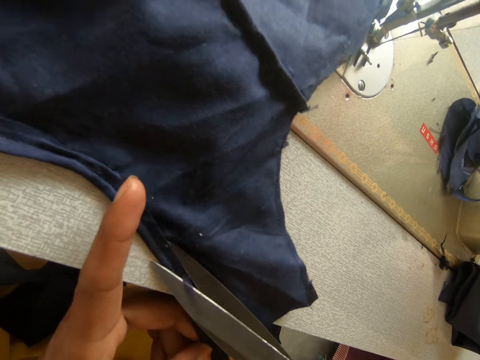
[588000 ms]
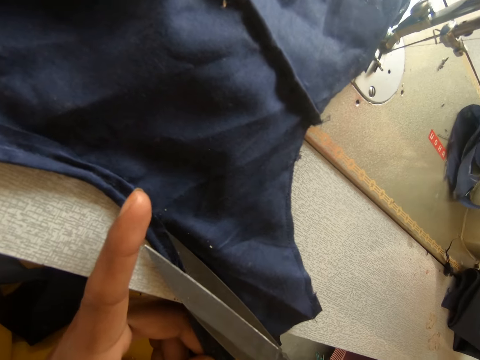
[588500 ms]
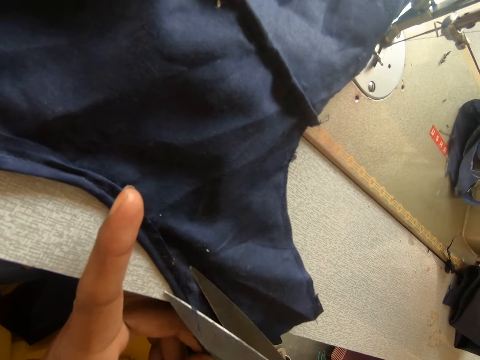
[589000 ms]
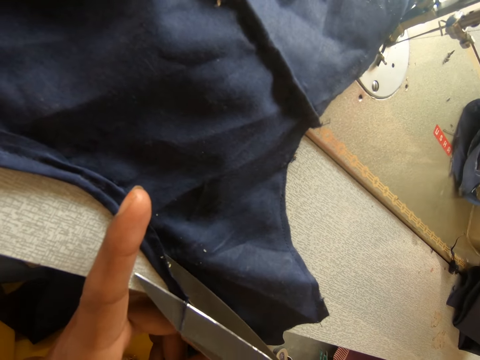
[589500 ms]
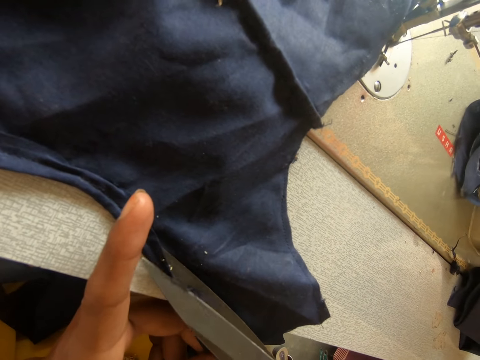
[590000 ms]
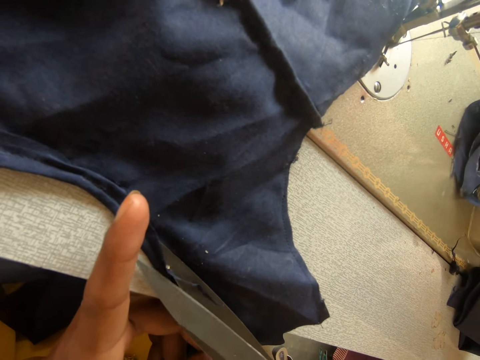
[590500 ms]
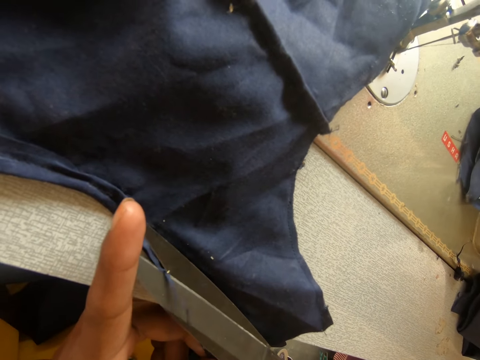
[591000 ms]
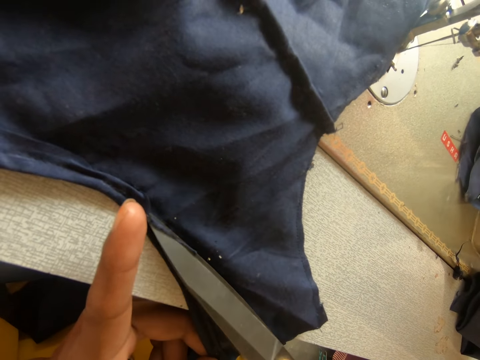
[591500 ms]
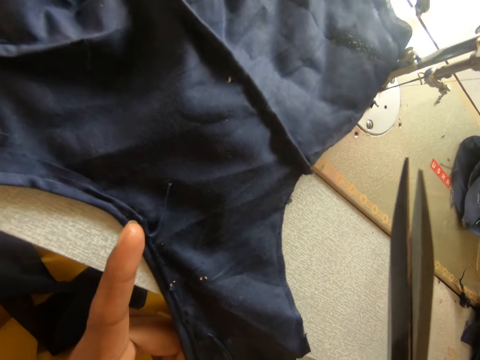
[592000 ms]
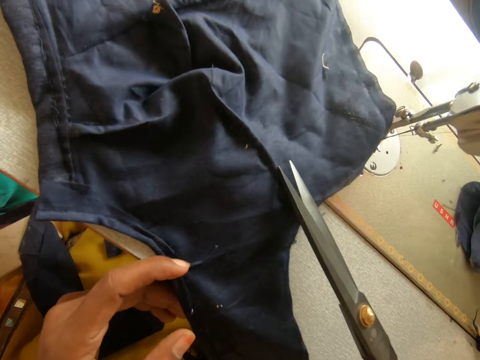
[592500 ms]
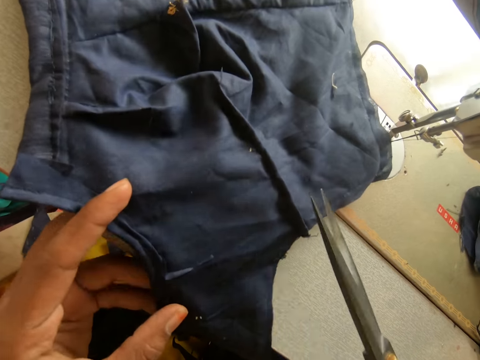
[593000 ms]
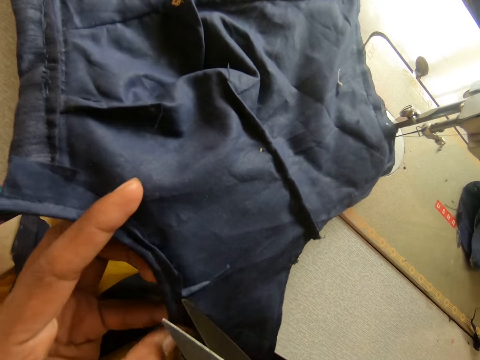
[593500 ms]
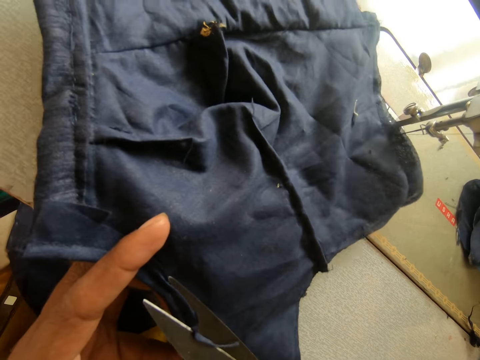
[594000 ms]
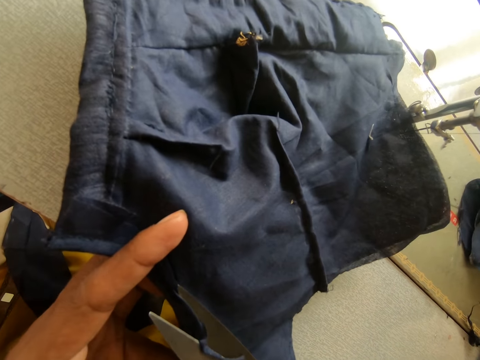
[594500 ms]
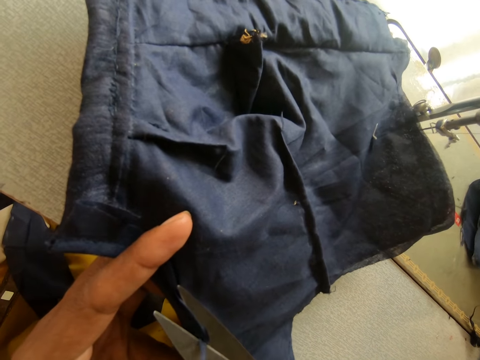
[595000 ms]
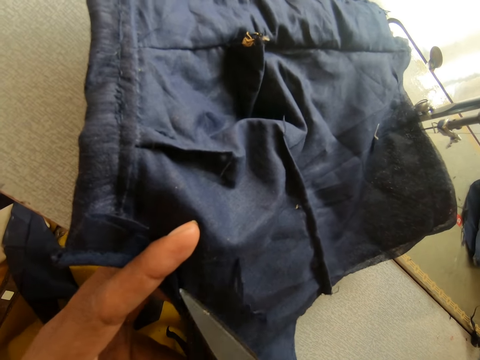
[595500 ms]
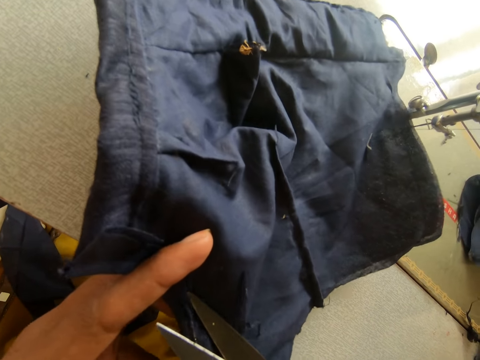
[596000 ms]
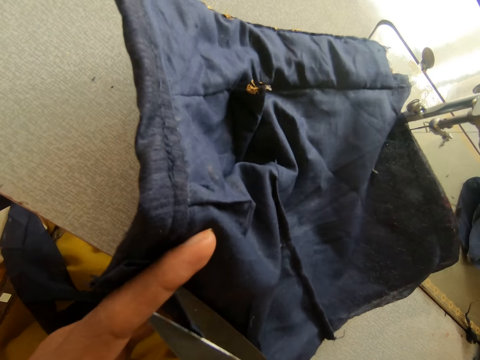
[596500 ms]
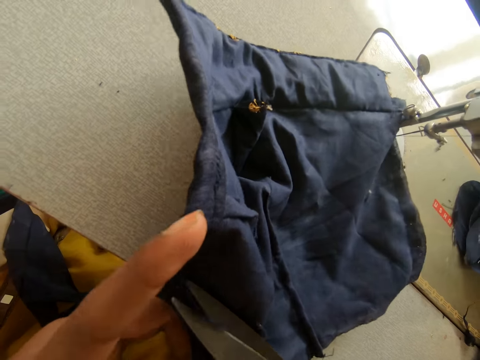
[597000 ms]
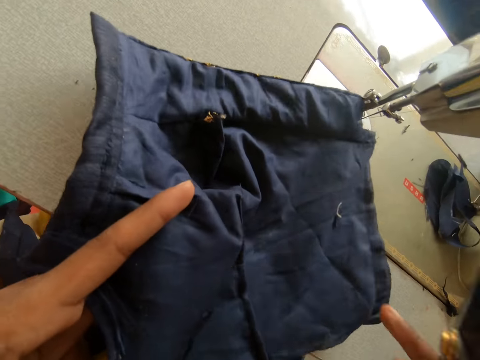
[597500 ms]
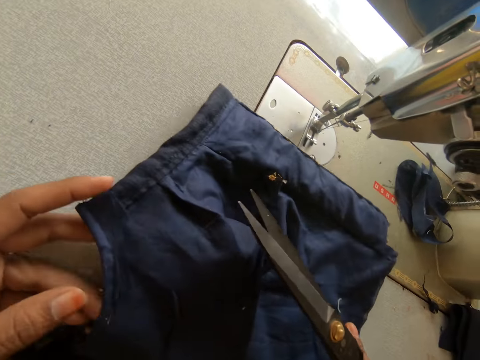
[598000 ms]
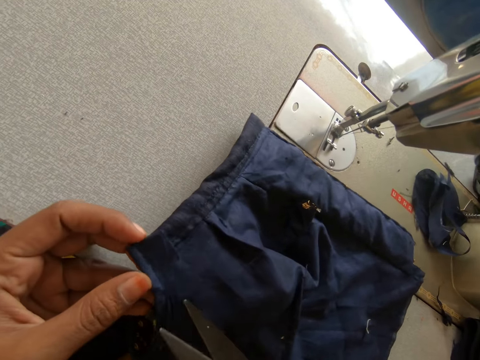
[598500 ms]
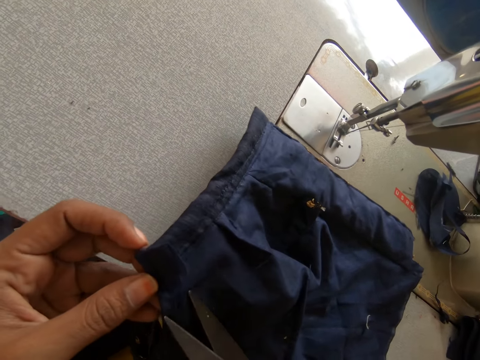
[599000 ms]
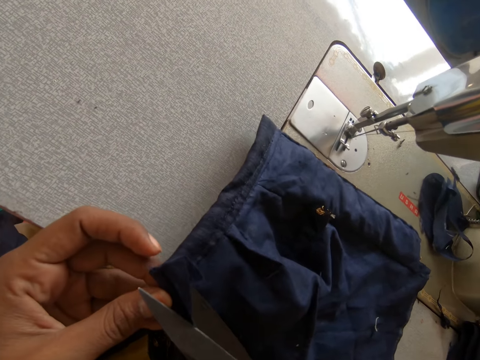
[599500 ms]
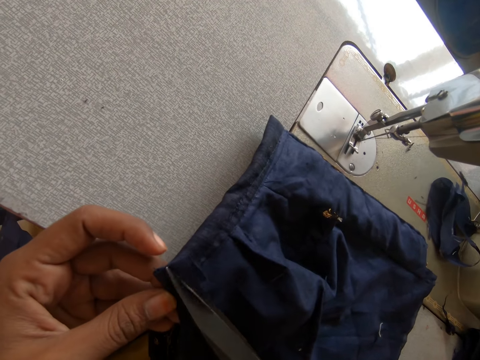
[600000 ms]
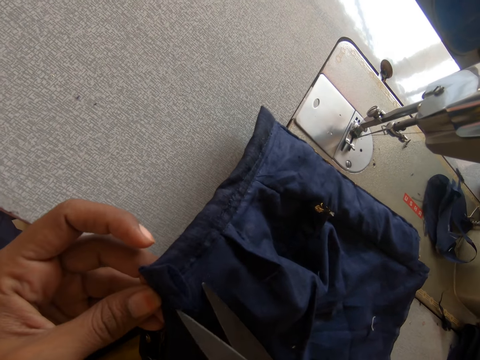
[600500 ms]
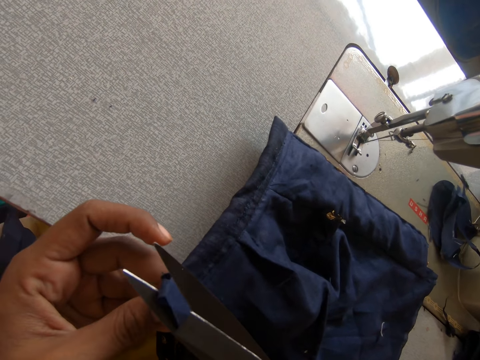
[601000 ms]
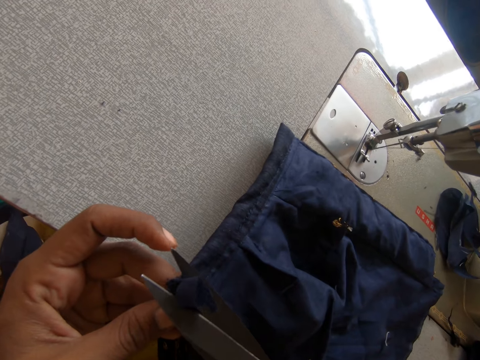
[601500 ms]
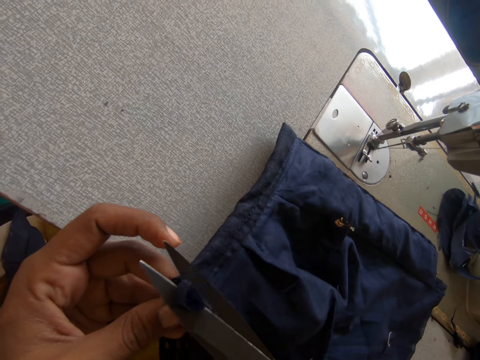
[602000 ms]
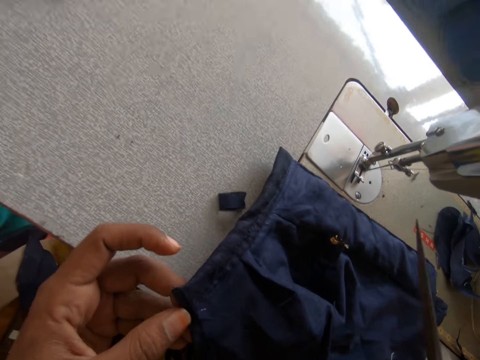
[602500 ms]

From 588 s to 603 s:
The camera wearer cuts the cloth. They hold the scissors.

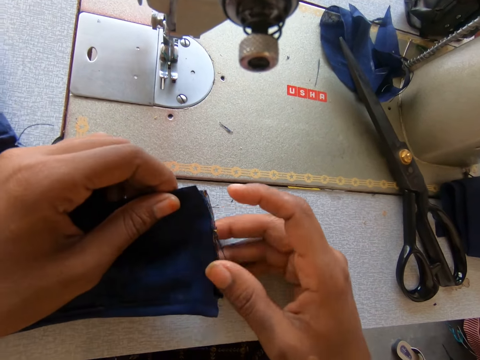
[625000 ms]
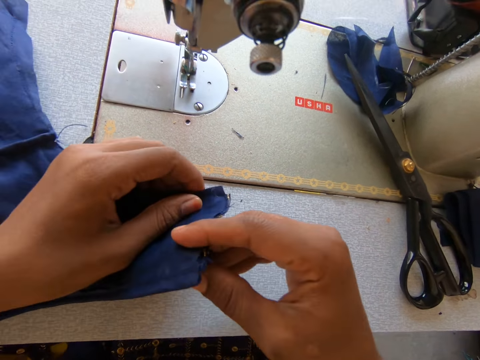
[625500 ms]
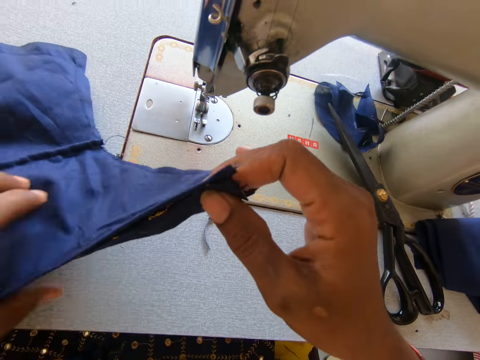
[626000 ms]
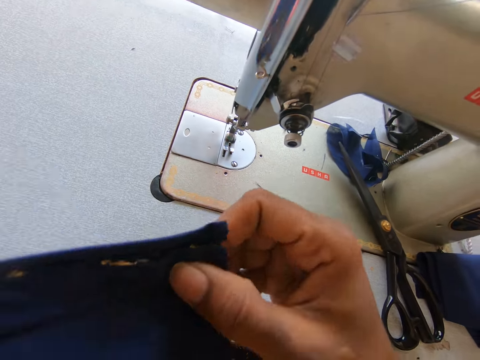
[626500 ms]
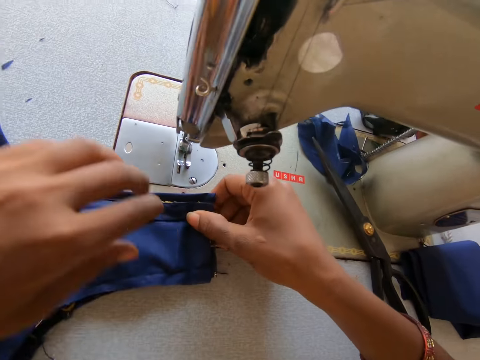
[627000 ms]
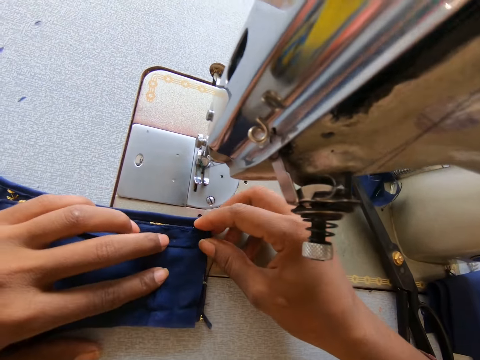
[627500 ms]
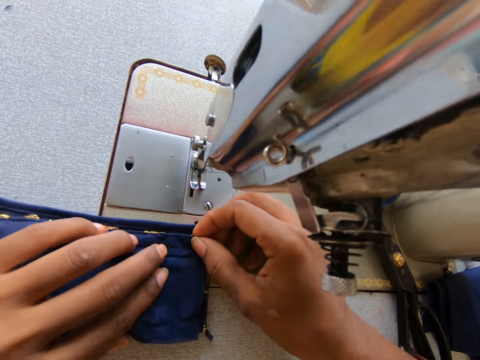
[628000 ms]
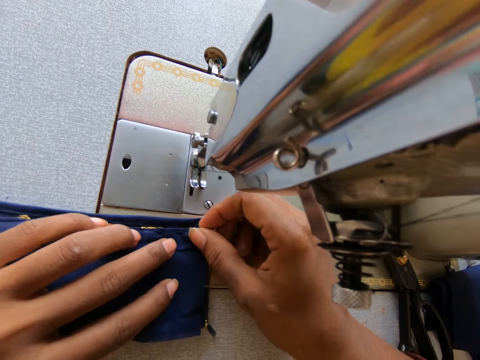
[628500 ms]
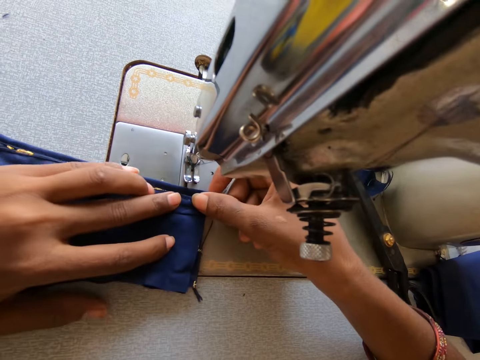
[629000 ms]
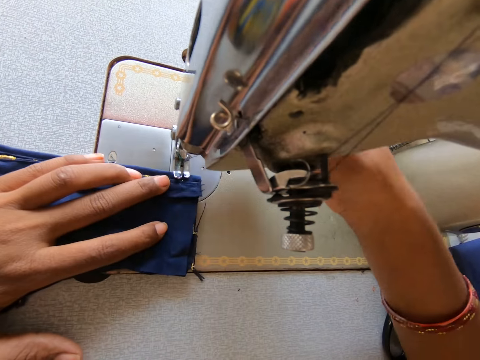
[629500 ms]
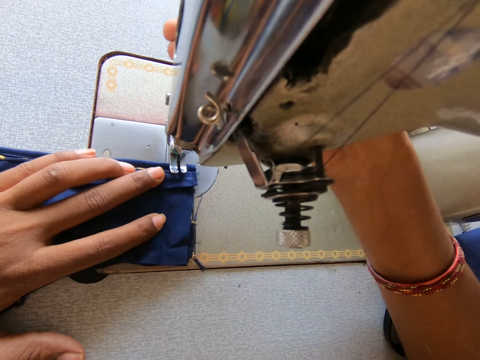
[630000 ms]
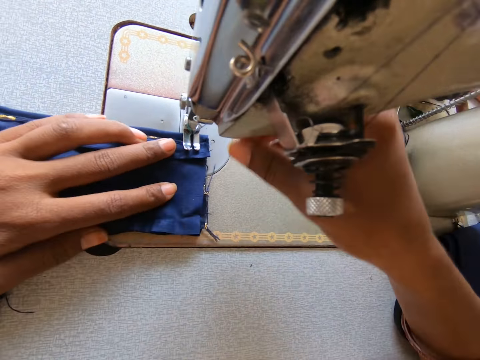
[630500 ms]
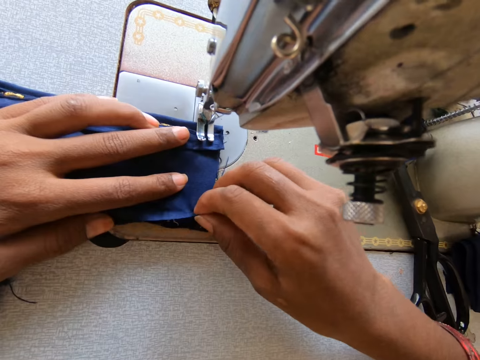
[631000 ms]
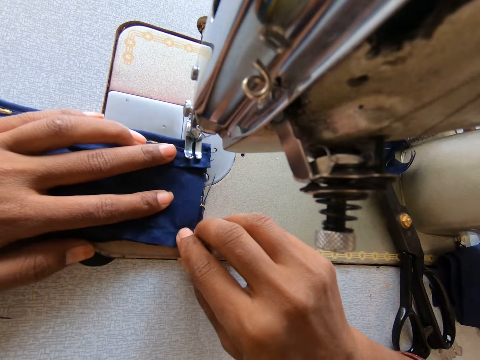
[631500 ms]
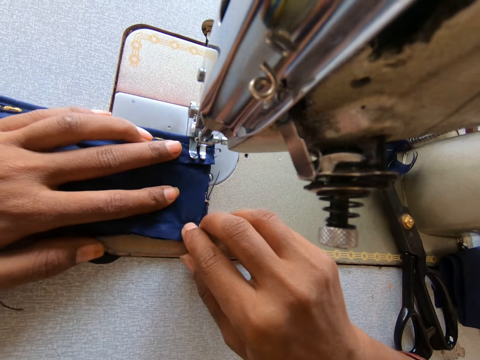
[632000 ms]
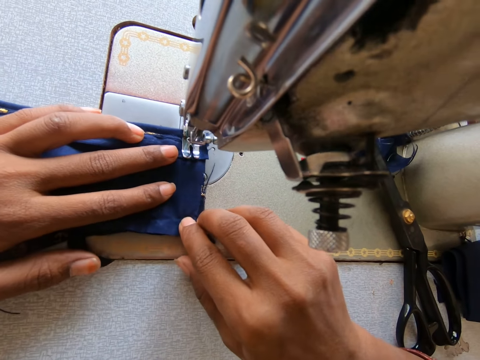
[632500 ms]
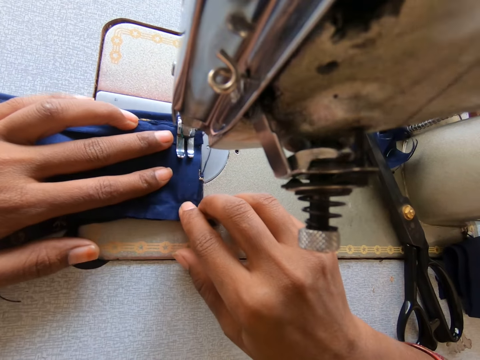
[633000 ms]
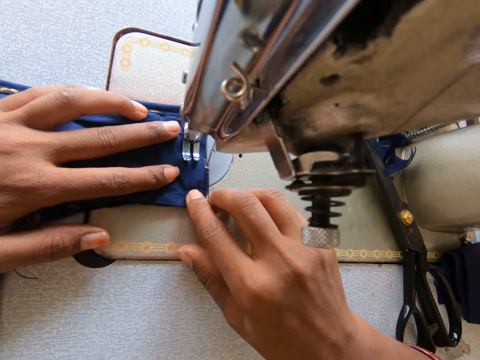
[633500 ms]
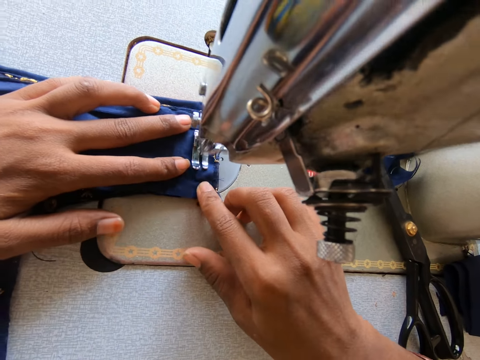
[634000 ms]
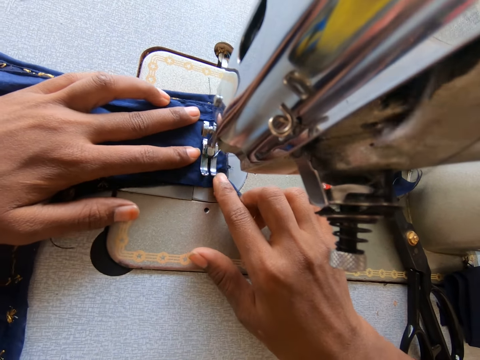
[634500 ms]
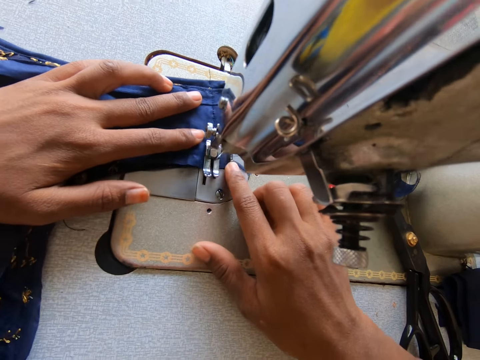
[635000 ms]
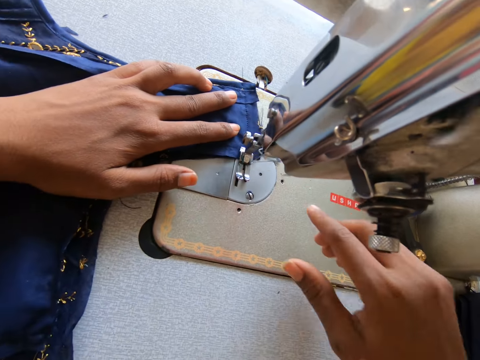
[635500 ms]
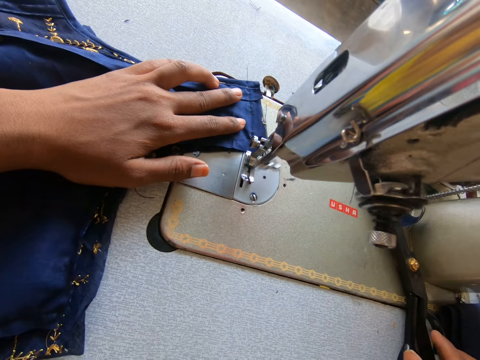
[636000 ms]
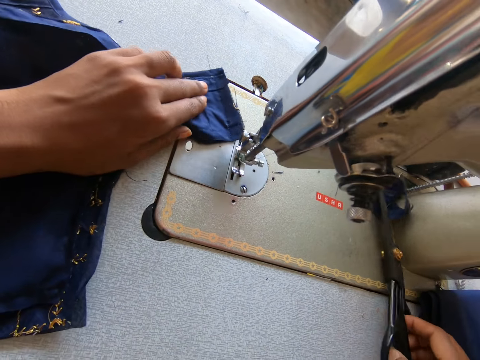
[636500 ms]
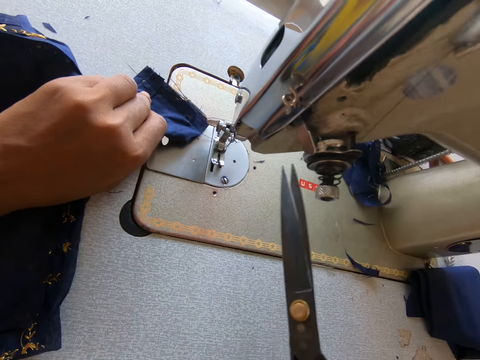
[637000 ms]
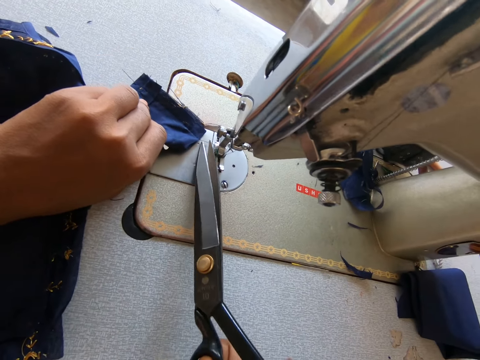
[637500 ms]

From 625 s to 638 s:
The camera wearer turns the cloth. They position the cloth on the sewing machine properly. They hold the cloth. They adjust the sewing machine. They sew the cloth with the machine. They pick up the scissors.
